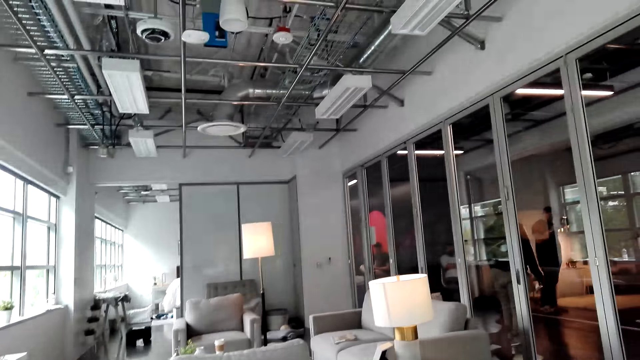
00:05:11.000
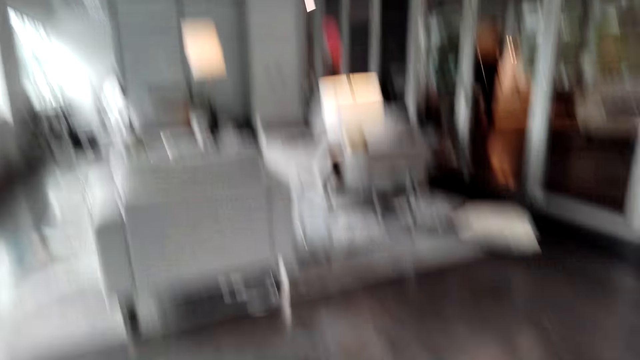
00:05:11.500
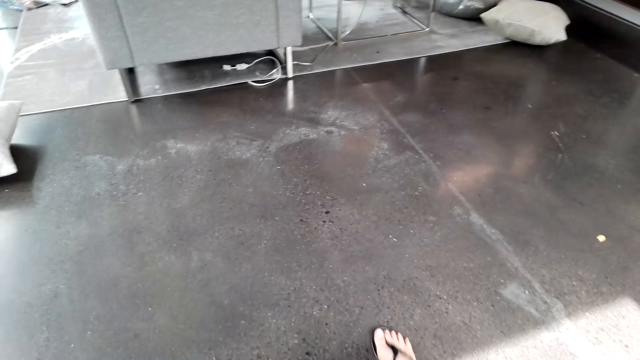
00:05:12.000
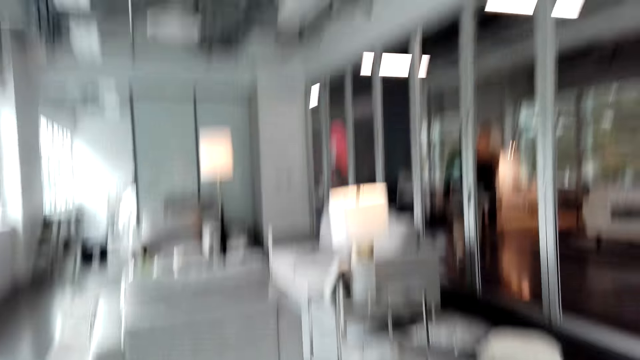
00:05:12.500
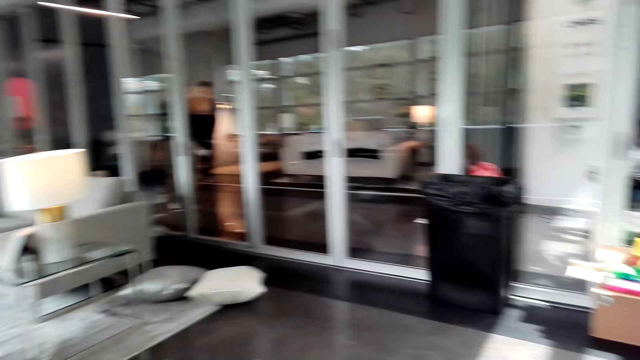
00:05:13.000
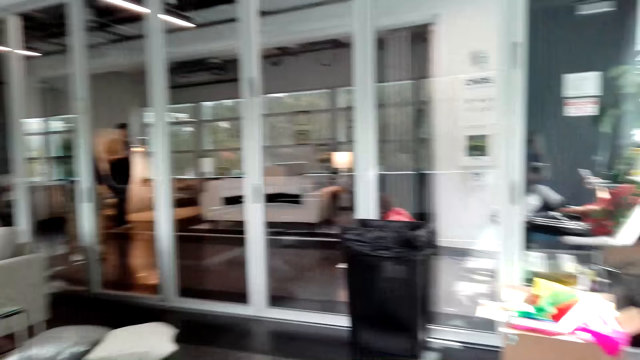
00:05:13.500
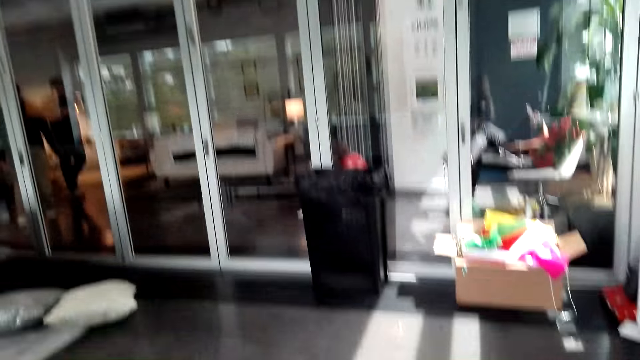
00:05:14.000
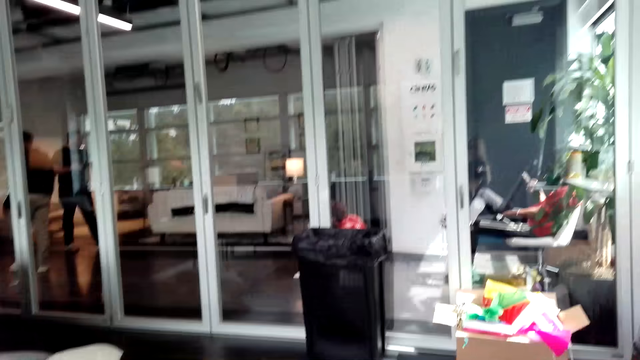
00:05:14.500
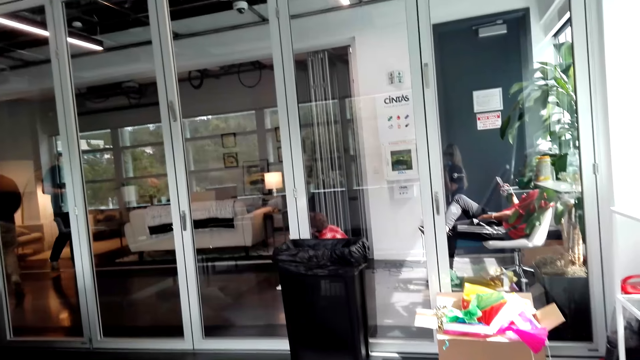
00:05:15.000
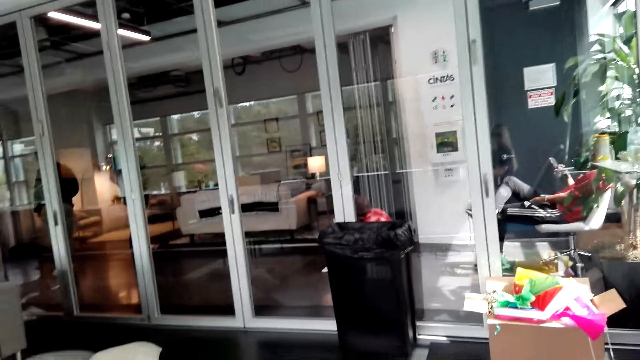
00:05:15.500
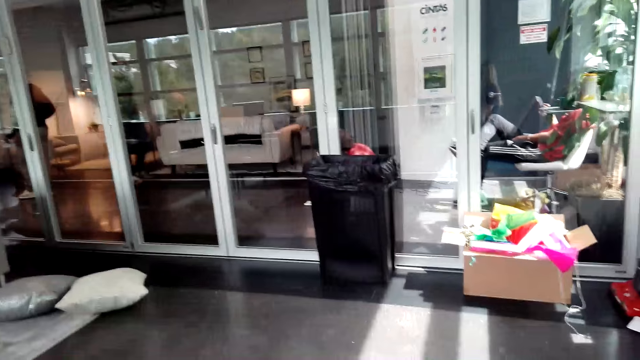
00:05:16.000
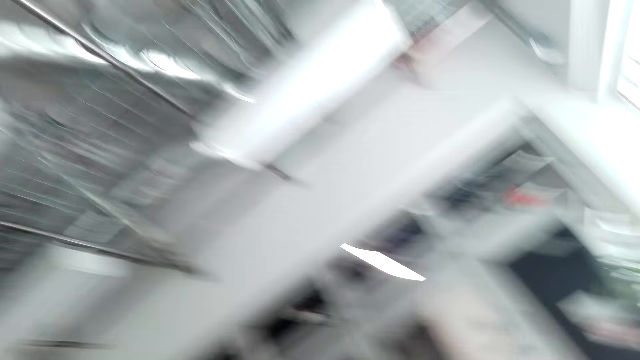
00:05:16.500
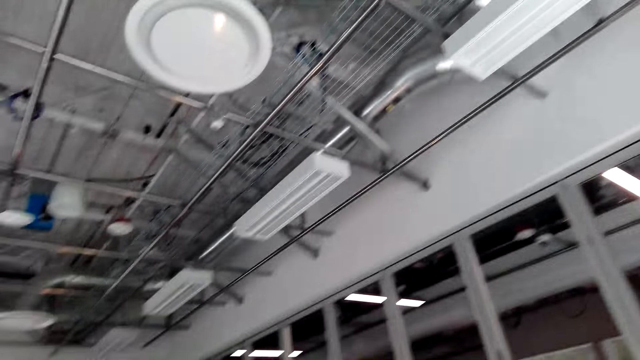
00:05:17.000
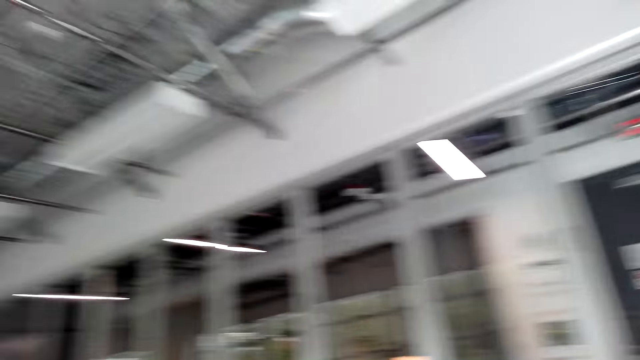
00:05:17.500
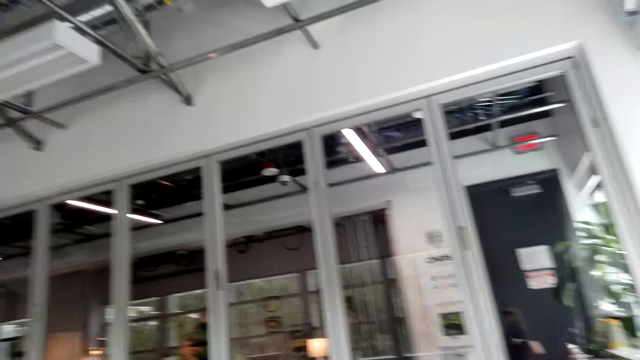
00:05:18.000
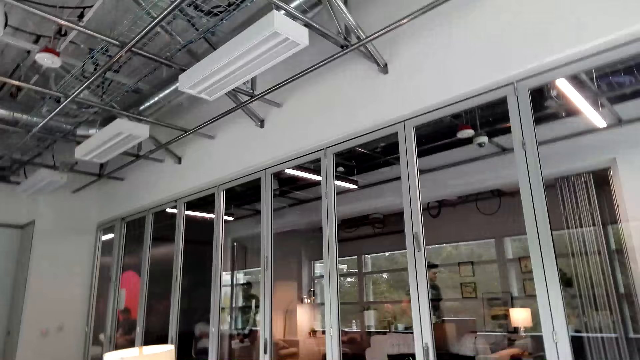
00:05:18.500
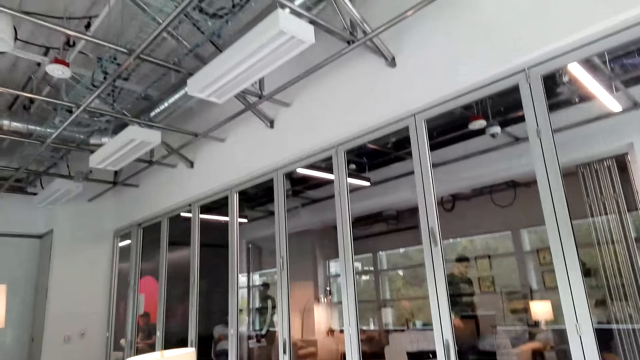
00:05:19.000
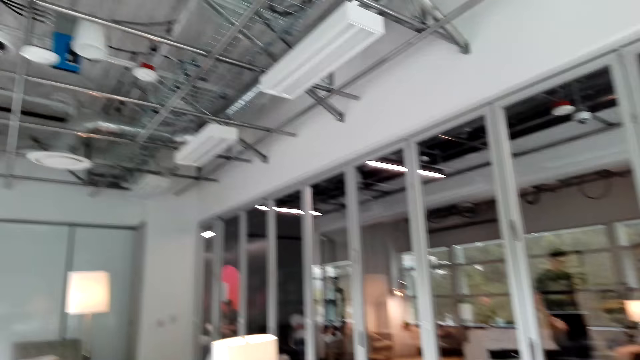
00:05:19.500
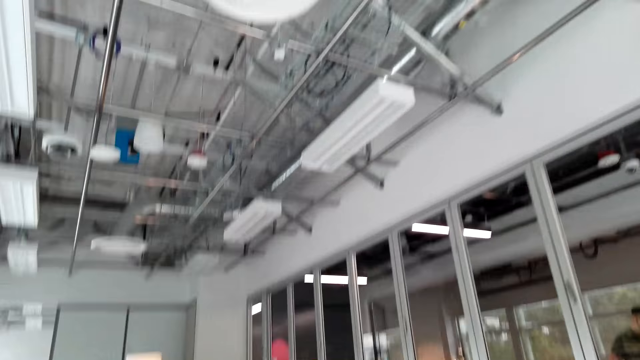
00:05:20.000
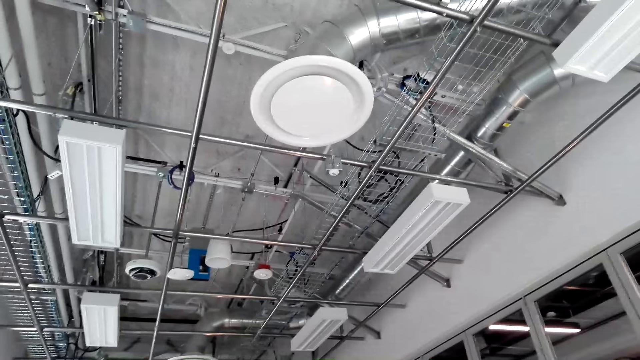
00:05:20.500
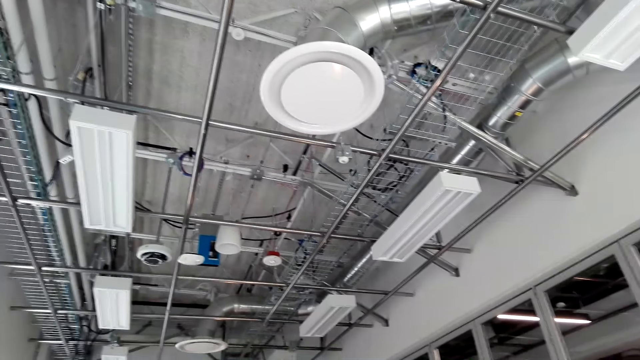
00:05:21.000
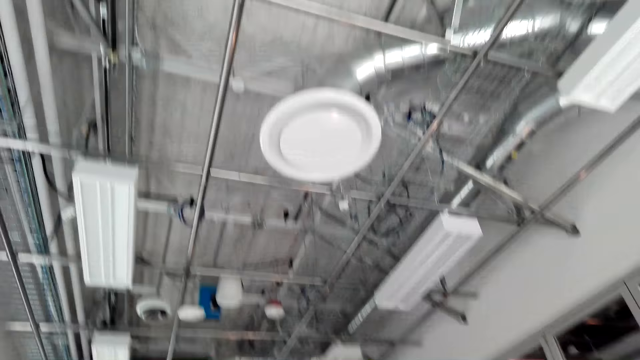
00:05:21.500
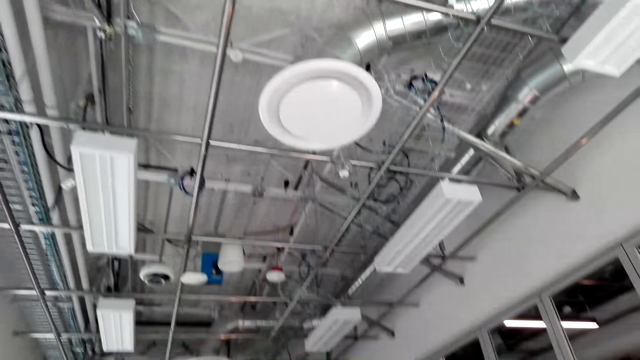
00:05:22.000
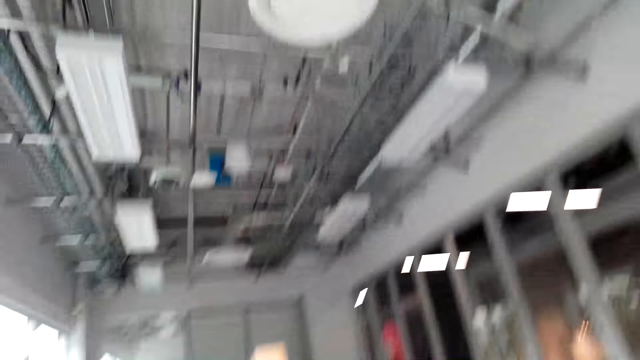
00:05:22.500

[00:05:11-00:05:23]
The camera wearer lifts the dumbbell. They adjust the camera.

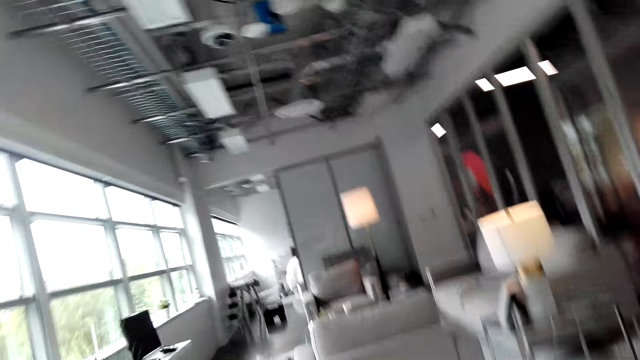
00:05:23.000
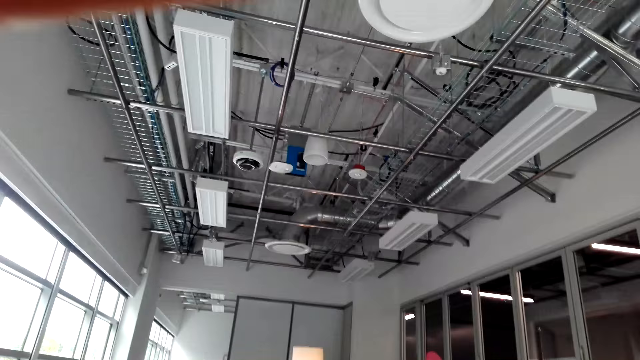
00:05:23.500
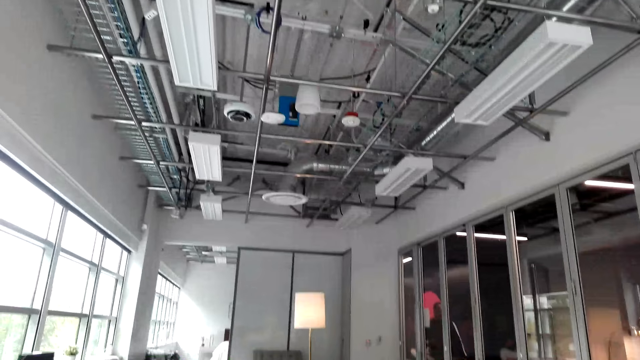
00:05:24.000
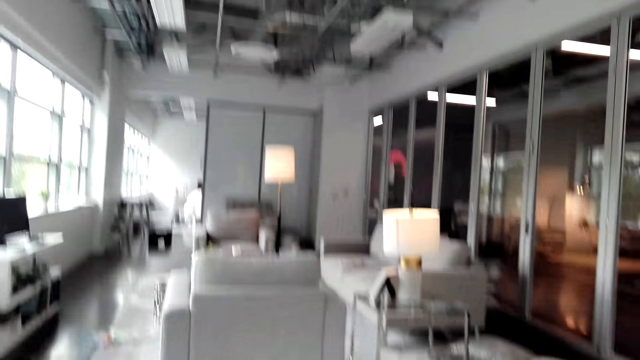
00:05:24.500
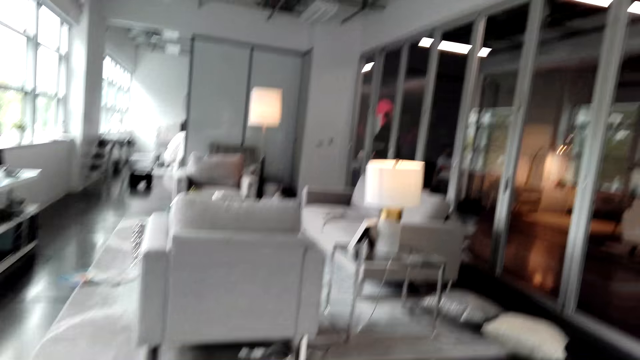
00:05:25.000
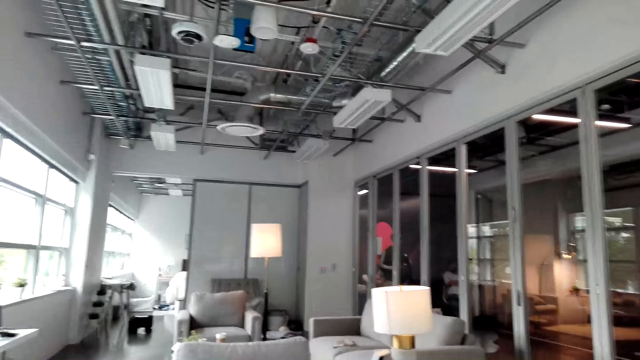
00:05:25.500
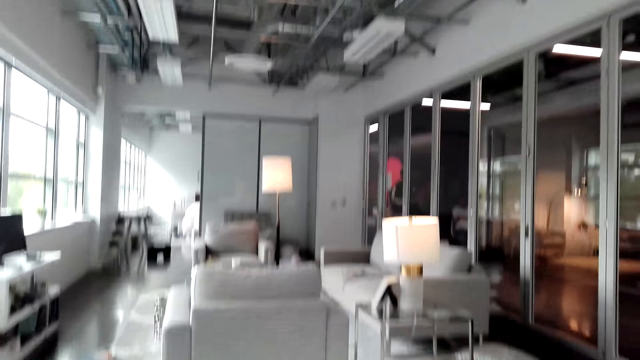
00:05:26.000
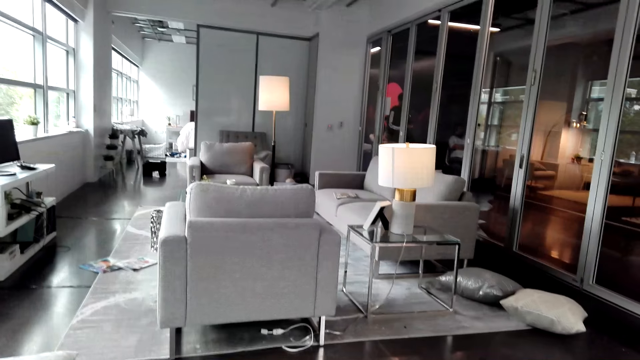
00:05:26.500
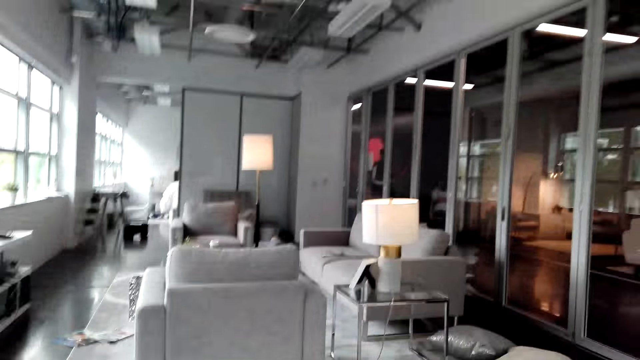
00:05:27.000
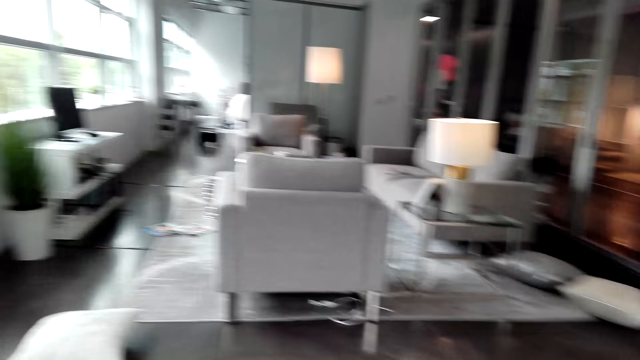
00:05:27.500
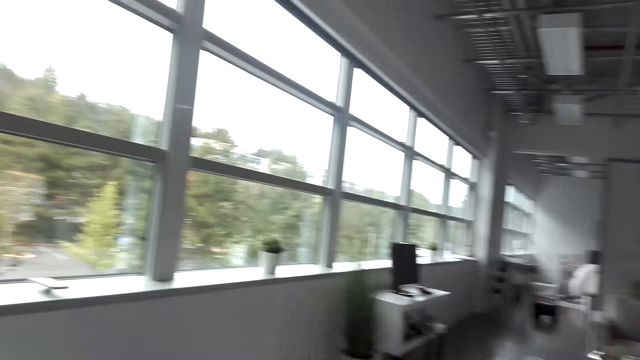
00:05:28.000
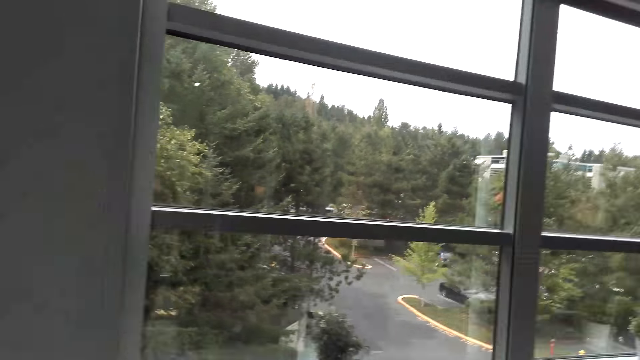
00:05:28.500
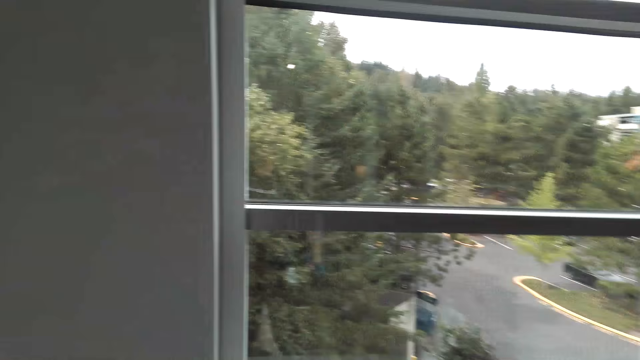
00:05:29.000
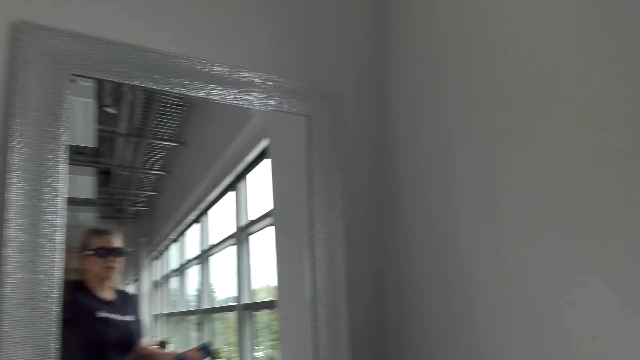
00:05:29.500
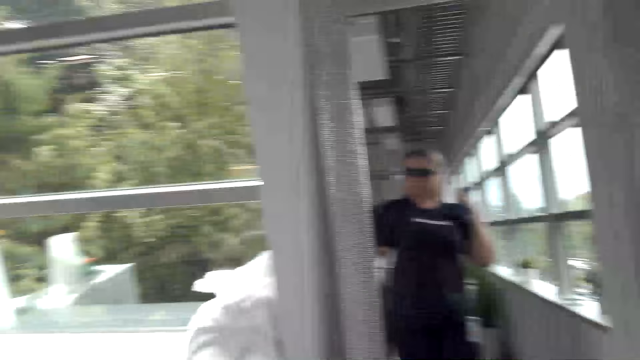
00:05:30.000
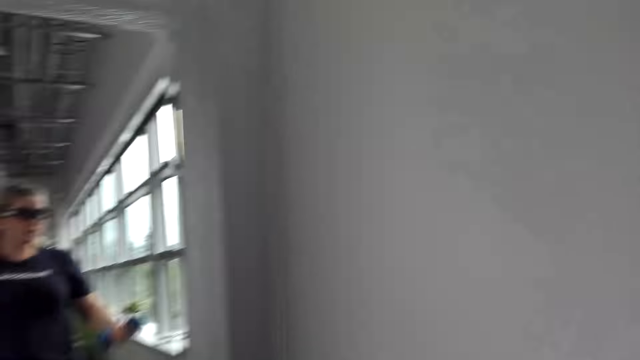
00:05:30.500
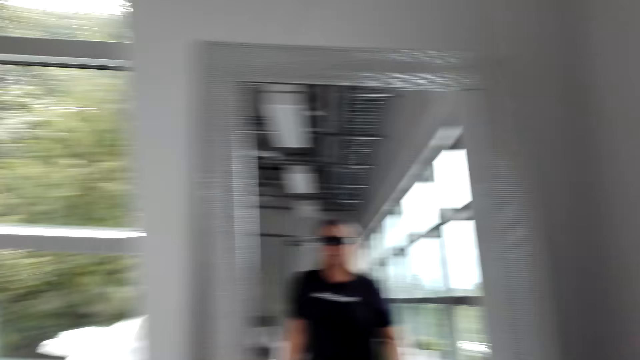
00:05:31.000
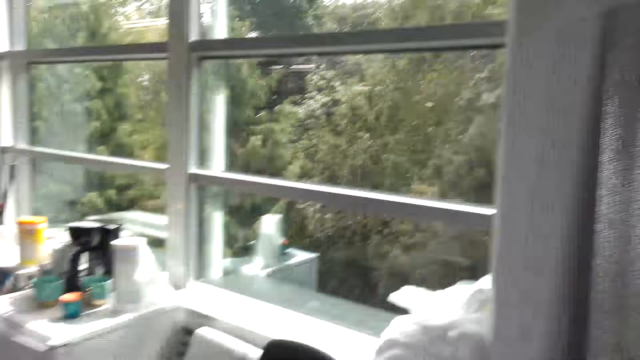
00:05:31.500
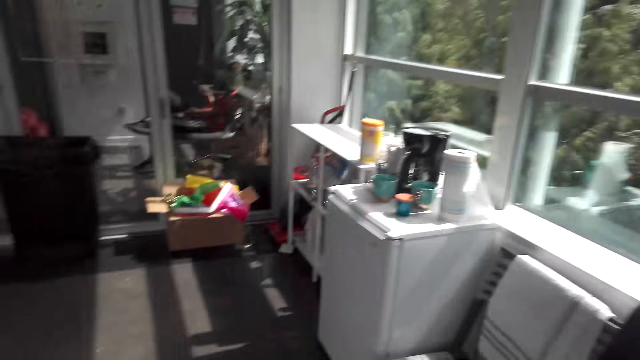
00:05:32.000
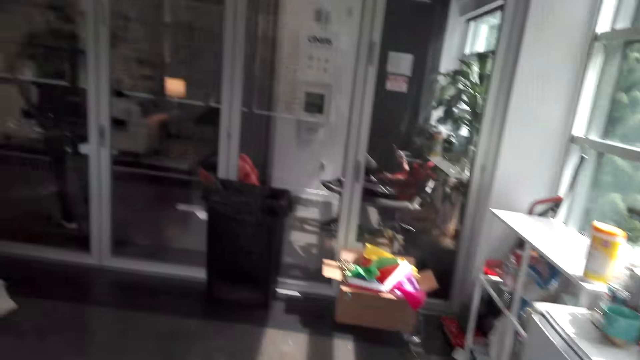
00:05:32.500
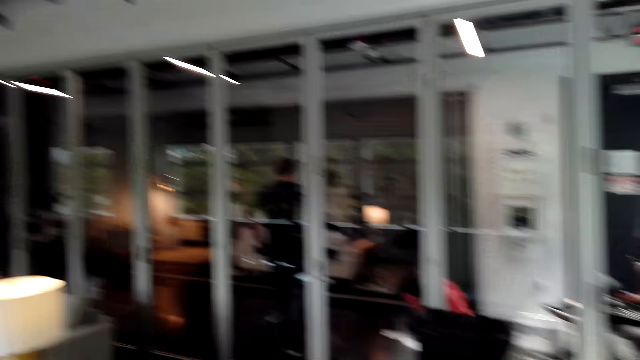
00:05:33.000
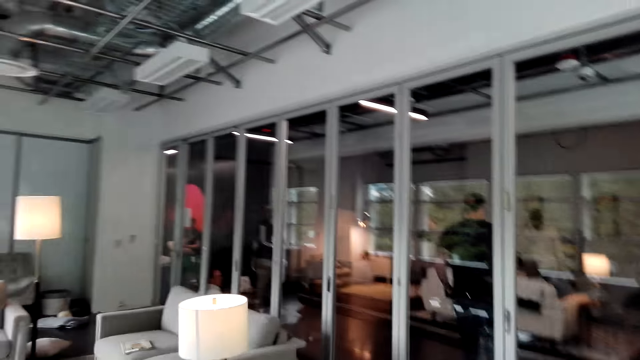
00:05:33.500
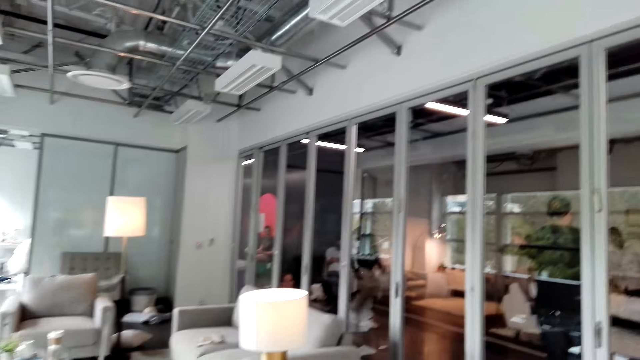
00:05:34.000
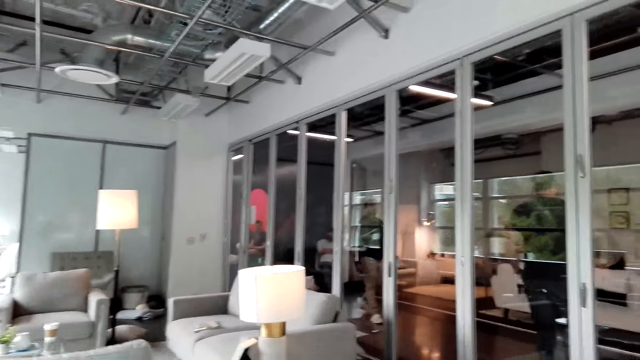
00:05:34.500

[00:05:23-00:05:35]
The camera wearer exercises with the dumbbells. They look at the mirror, walk around the room, look around and sit on the chair.
